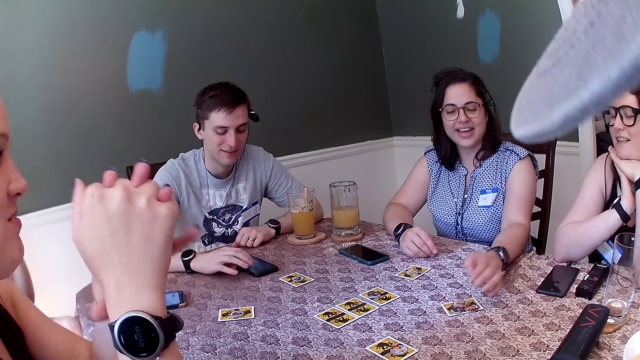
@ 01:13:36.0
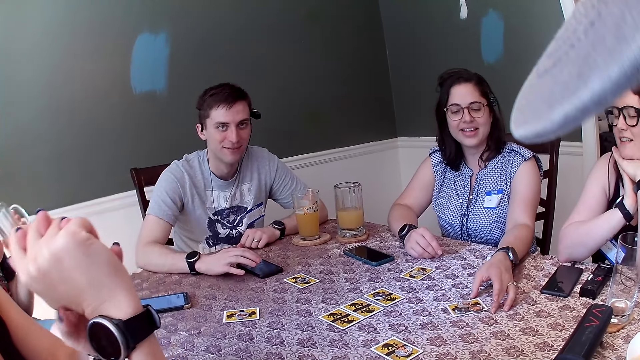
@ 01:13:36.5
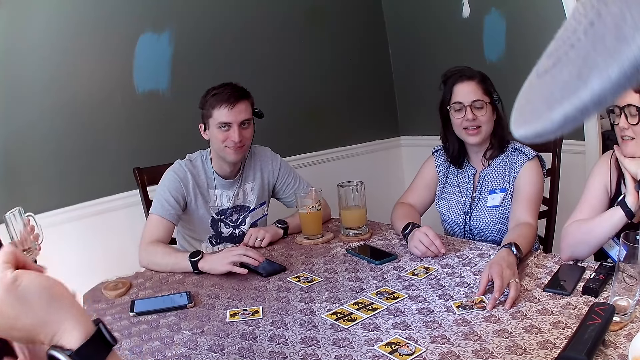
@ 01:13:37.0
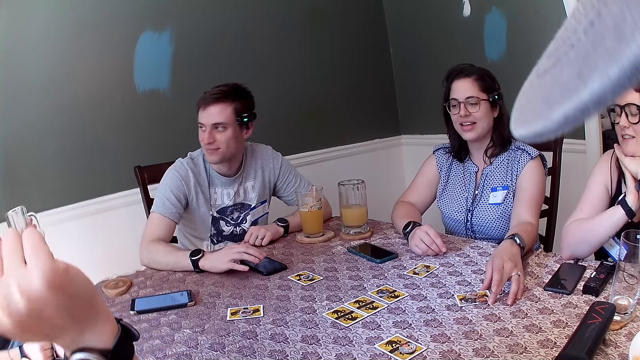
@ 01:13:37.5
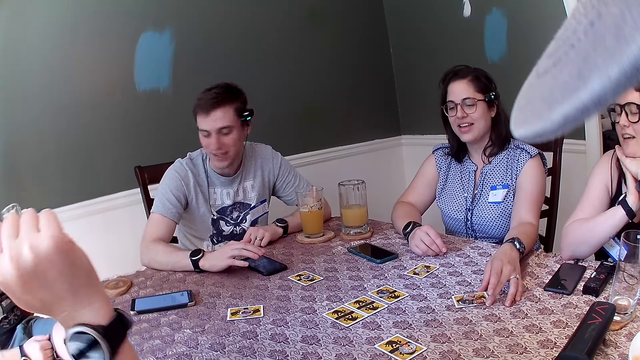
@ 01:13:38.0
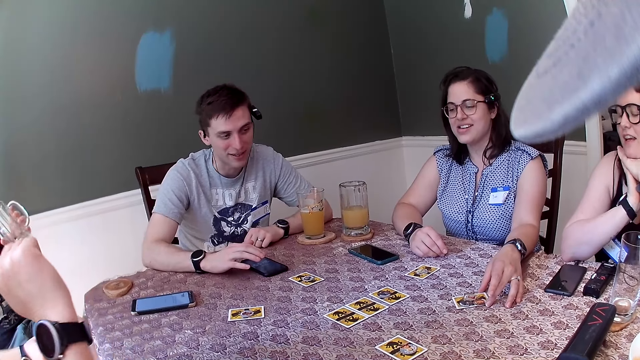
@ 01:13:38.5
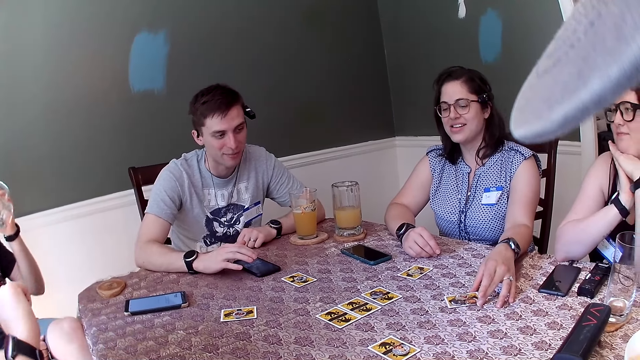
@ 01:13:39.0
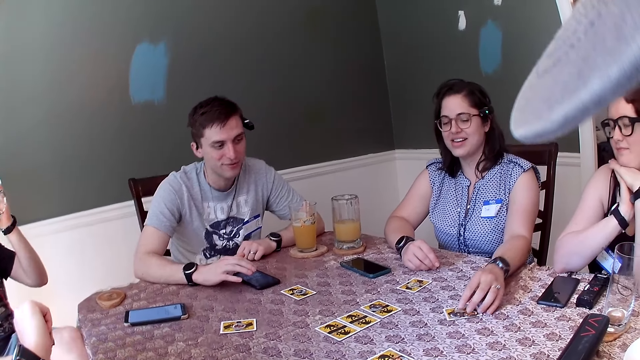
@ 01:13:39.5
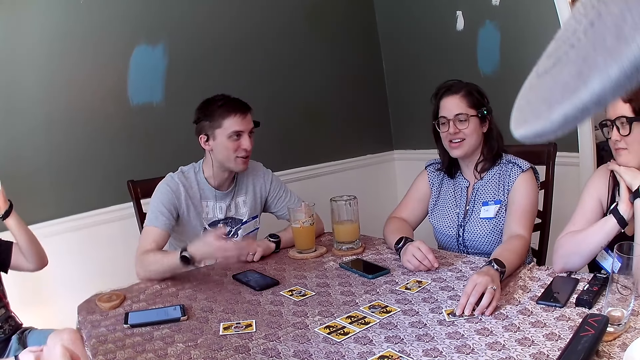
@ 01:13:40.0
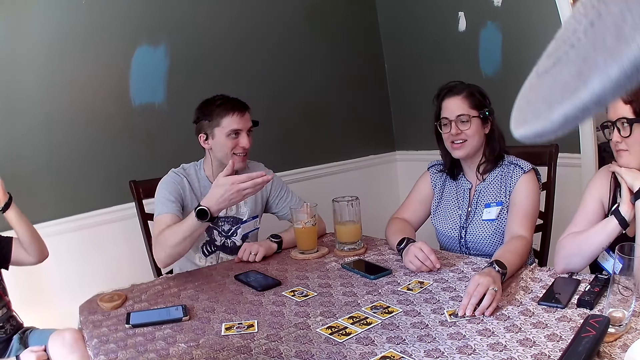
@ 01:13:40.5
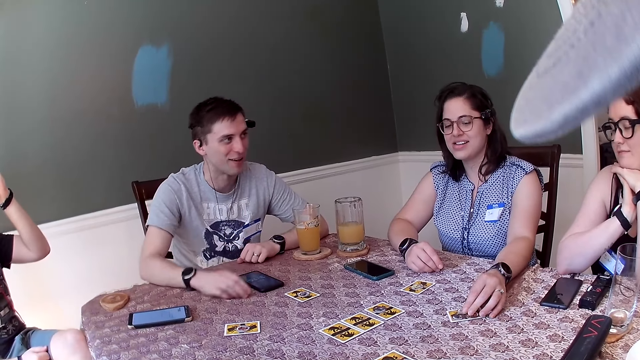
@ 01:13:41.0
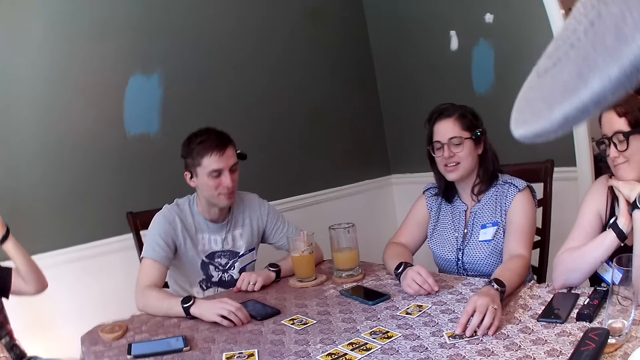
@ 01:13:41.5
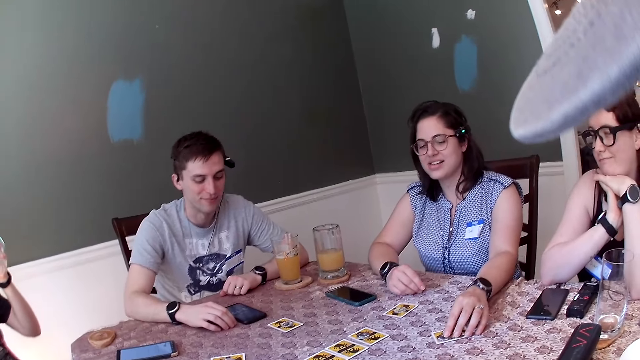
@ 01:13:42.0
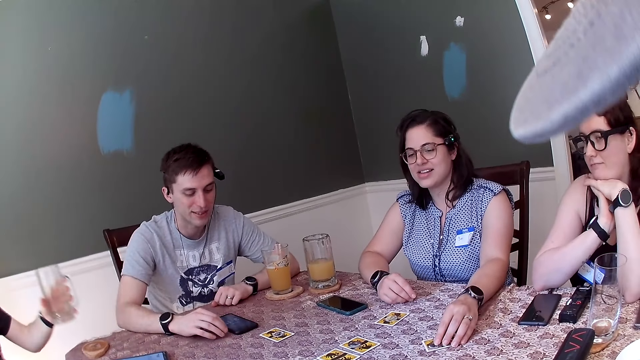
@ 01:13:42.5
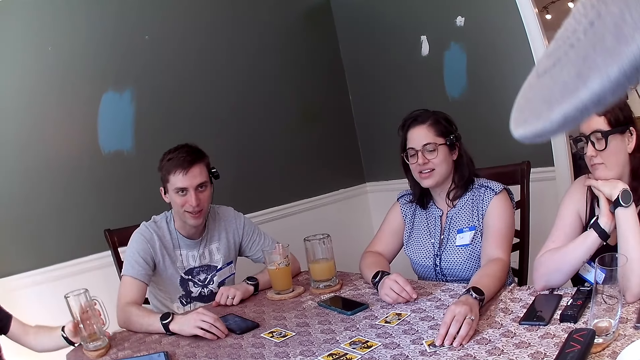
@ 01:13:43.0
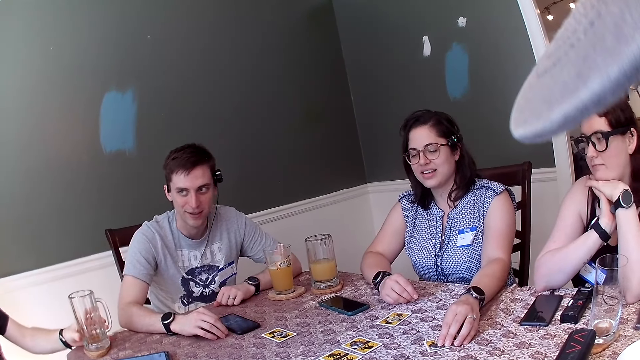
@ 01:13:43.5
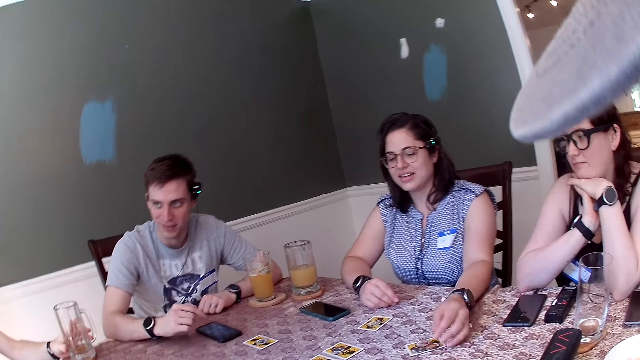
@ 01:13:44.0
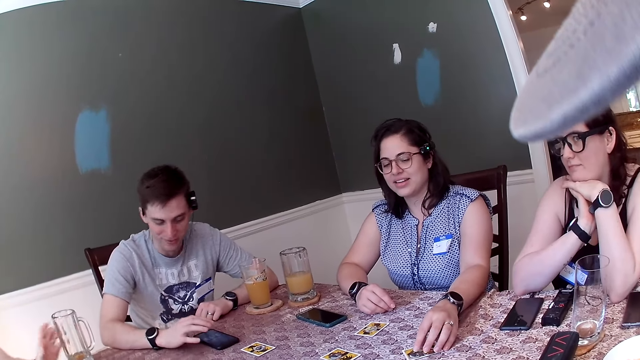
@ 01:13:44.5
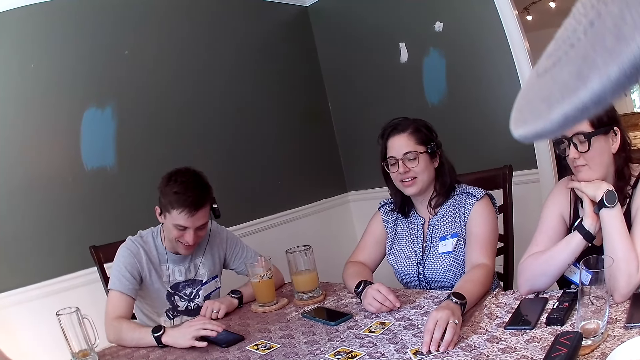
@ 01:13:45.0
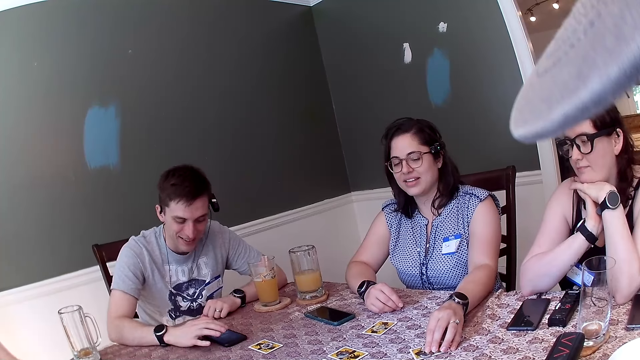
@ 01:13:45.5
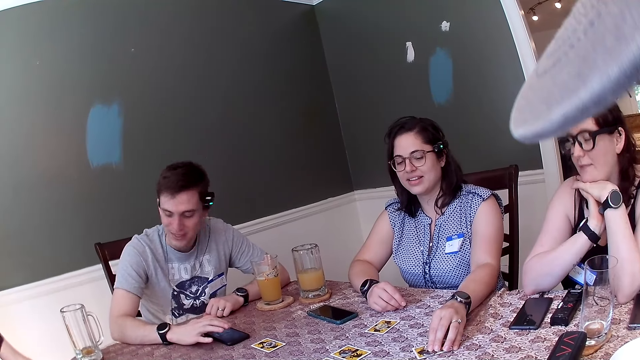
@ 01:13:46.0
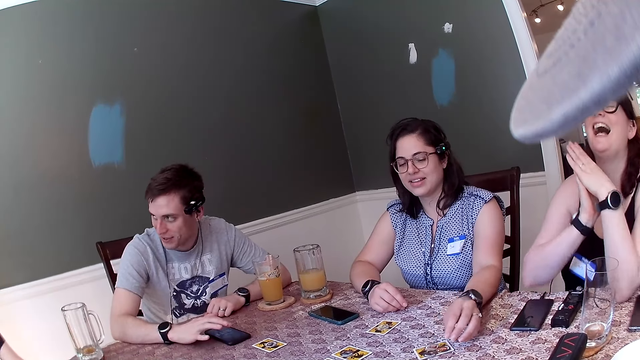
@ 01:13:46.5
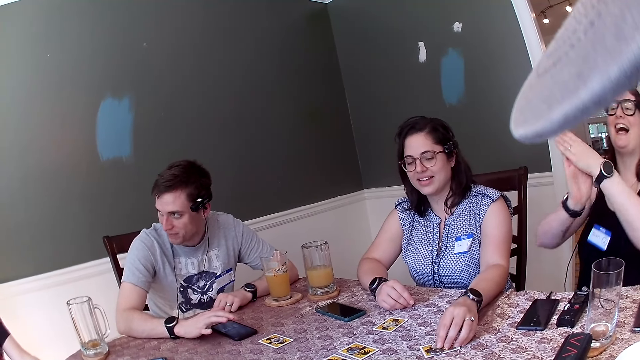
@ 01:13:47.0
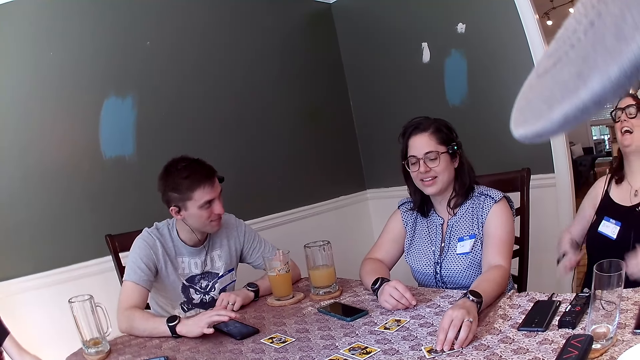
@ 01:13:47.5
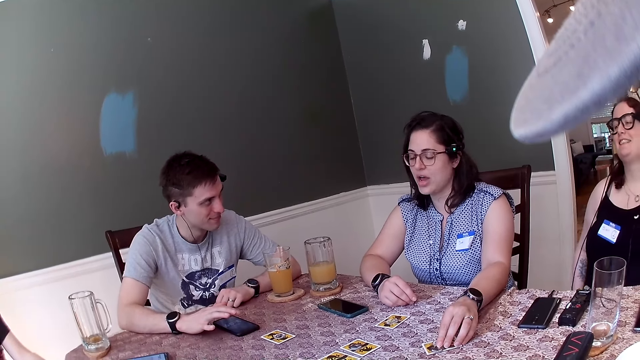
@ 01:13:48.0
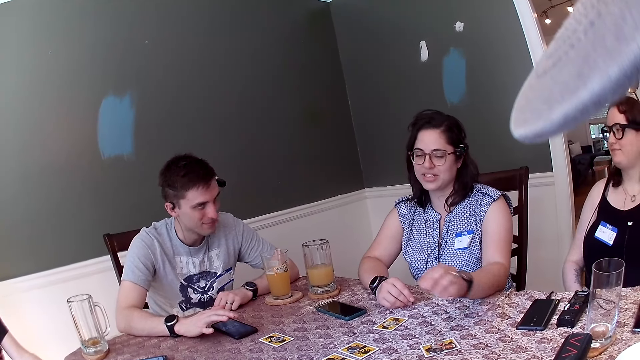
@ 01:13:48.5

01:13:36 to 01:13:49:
A woman moves a card on the table with her left hand. A man drinks from the cup of juice in his left hand. The woman touches the set of coins on the card with her left hand. The man places the cup of juice in his left hand on the coaster. The woman touches the set of coins on the table with her left hand. Another man operates the phone on the table with his right hand. The woman touches the set of coins on the card with her left hand.

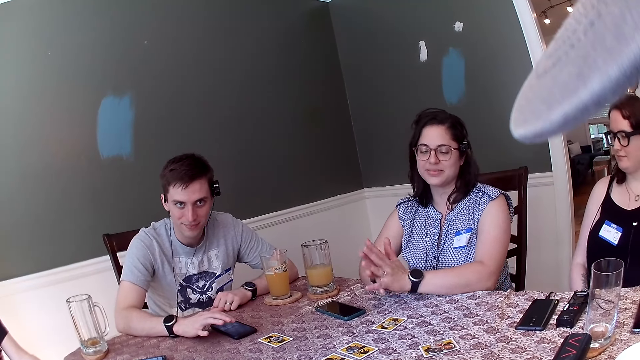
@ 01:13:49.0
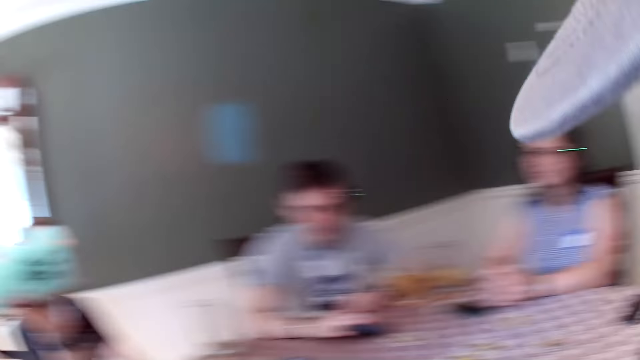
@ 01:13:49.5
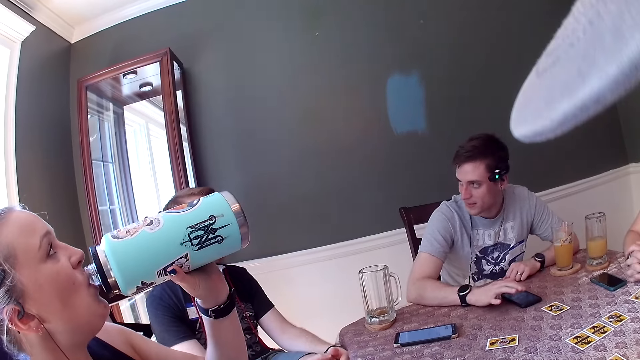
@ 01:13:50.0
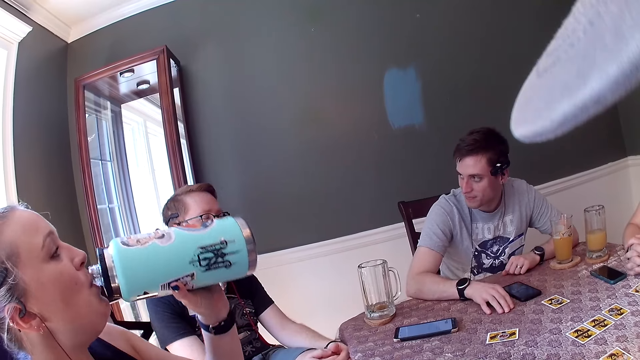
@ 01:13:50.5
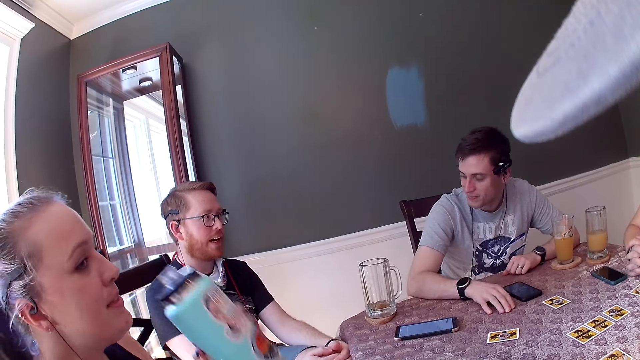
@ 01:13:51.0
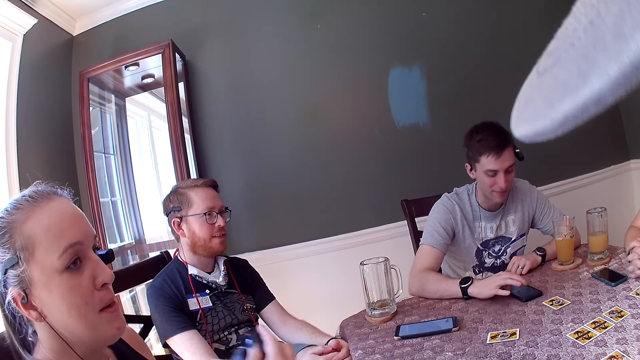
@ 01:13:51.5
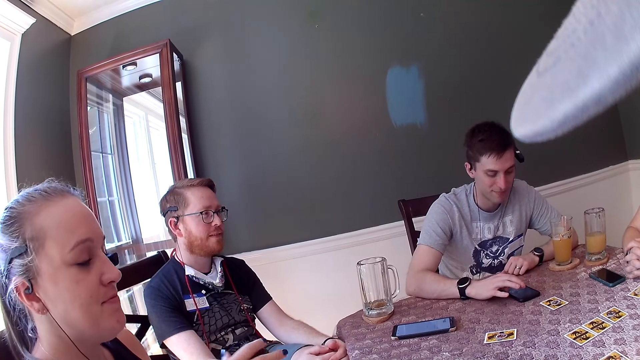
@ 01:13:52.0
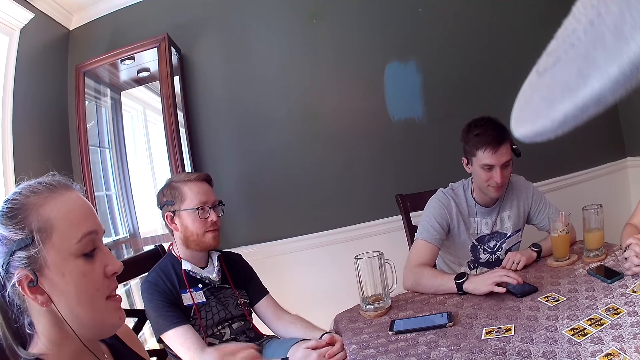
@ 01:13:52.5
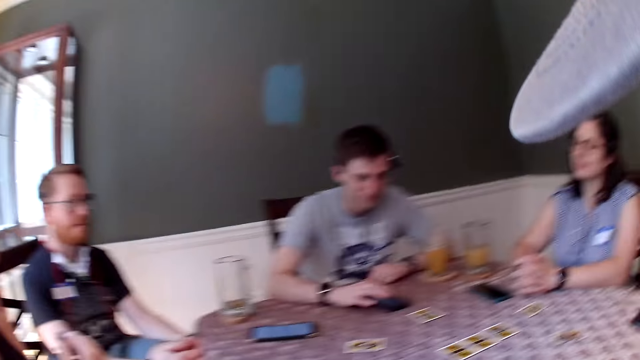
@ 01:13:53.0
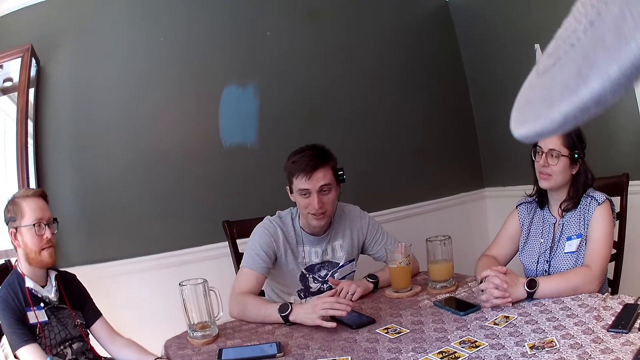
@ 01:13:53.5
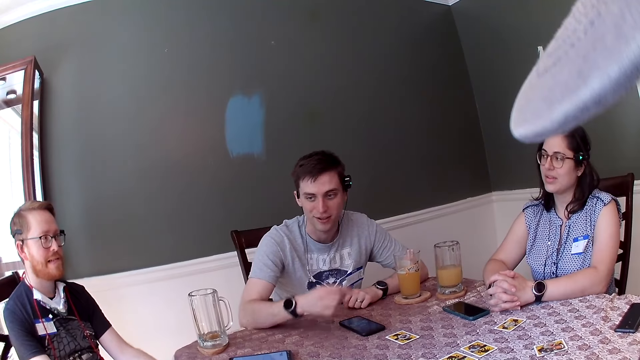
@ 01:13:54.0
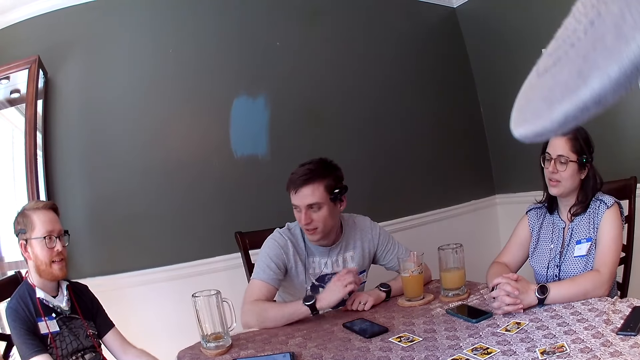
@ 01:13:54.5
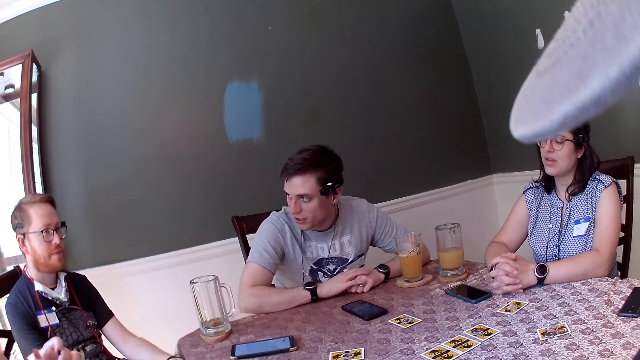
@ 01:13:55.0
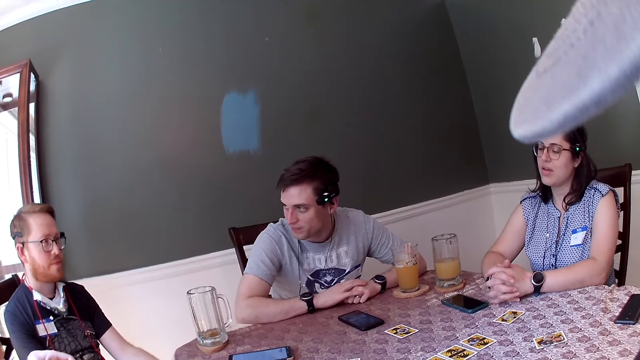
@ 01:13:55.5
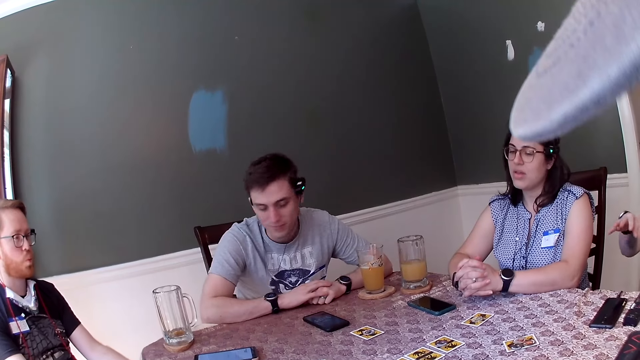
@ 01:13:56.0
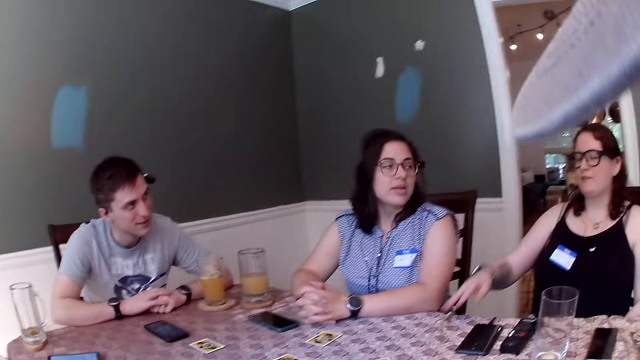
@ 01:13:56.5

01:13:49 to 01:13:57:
A woman drinks from a bottle with her right hand. A man places his right hand on the table and operates the phone on the table with his right hand. The woman closes the water bottle with a bottle cover in her right hand.
